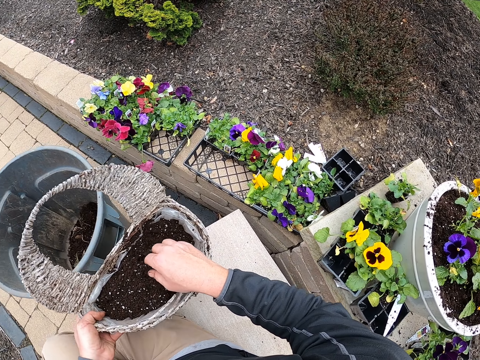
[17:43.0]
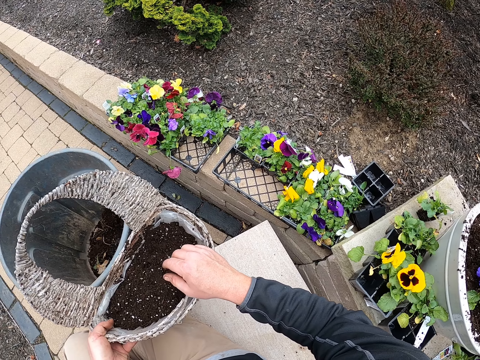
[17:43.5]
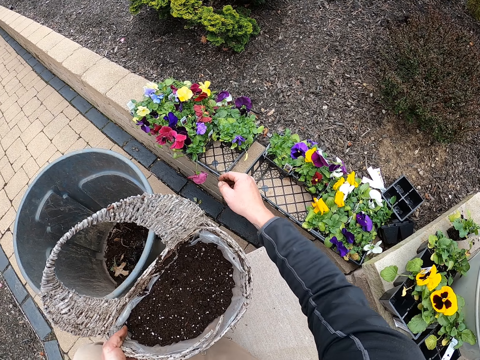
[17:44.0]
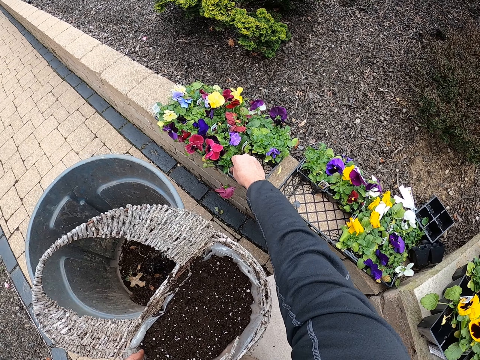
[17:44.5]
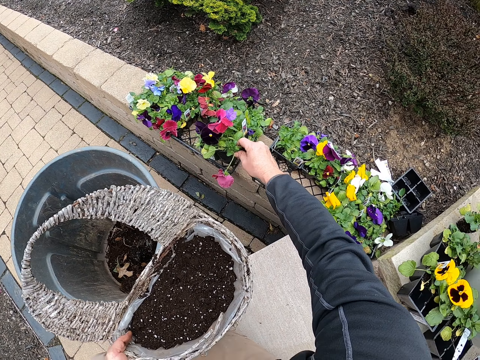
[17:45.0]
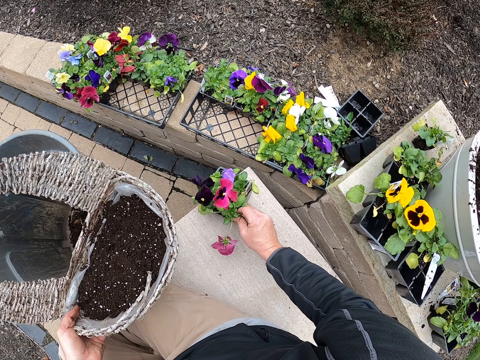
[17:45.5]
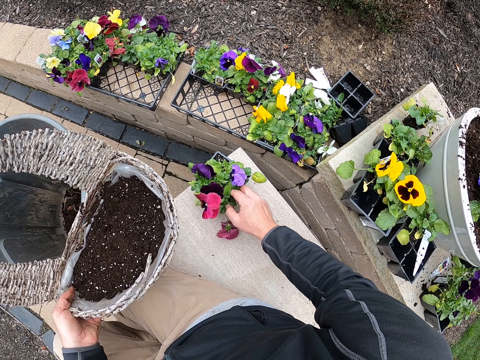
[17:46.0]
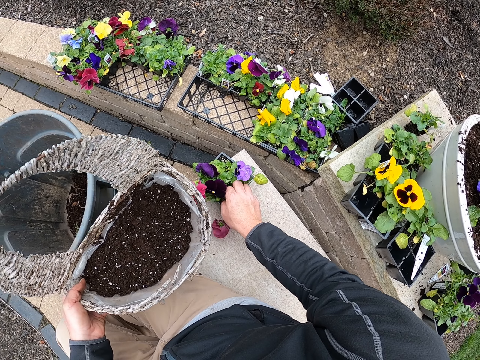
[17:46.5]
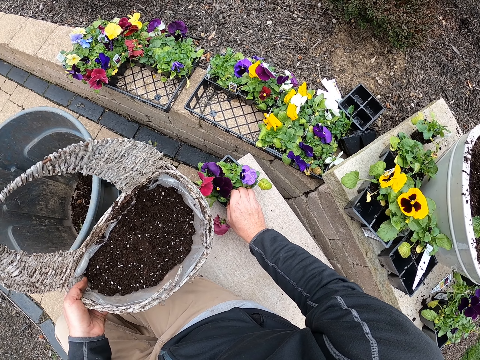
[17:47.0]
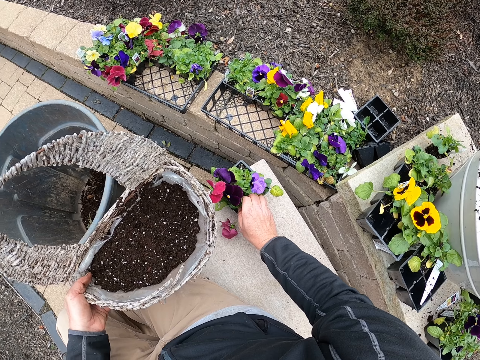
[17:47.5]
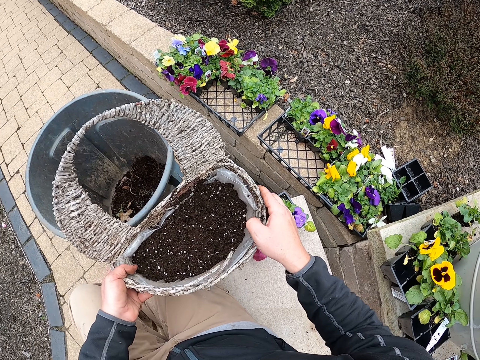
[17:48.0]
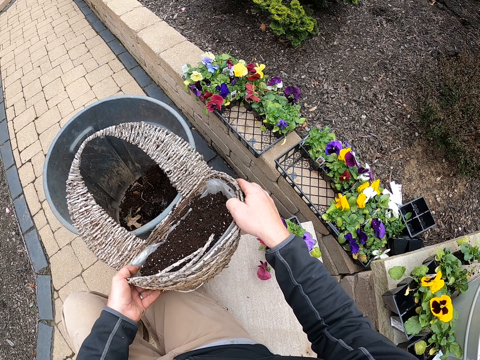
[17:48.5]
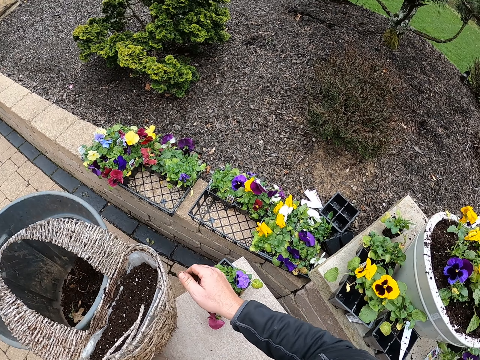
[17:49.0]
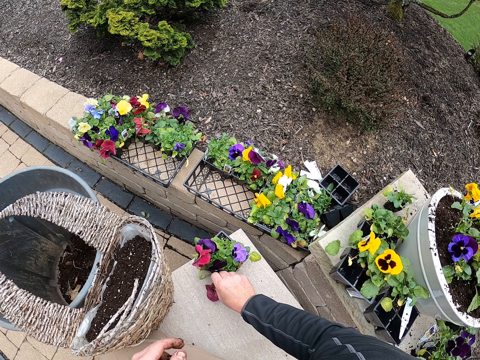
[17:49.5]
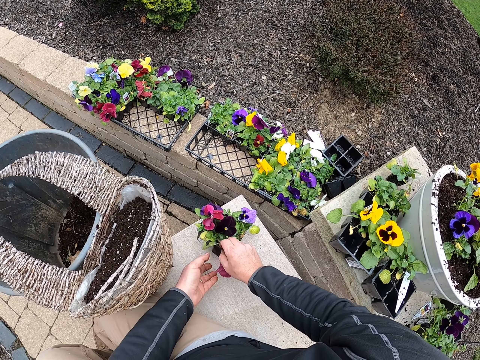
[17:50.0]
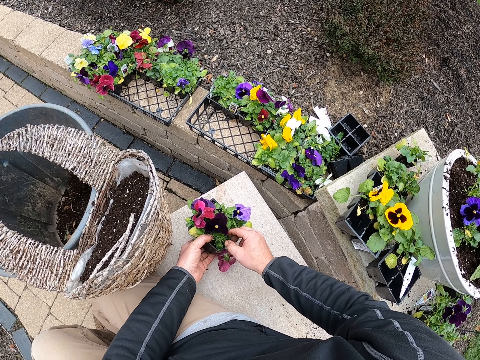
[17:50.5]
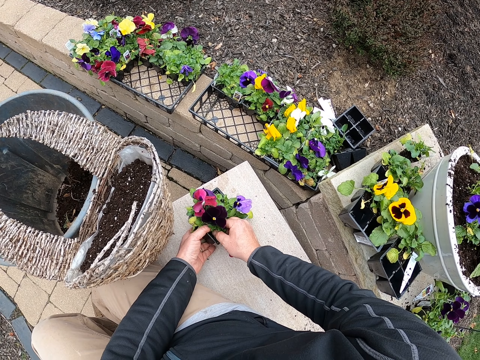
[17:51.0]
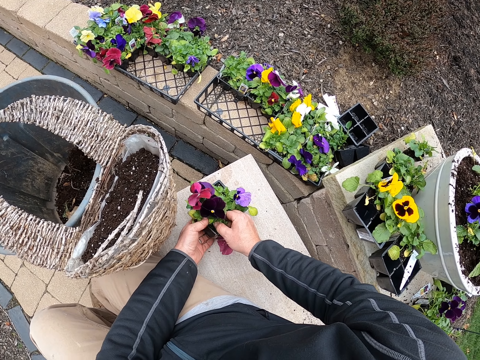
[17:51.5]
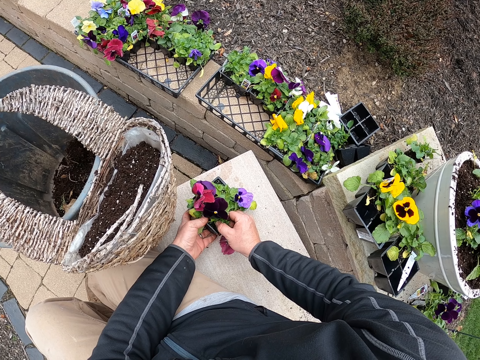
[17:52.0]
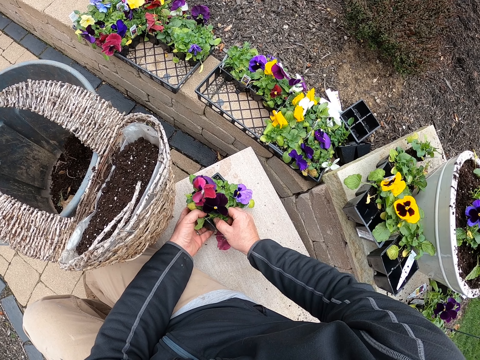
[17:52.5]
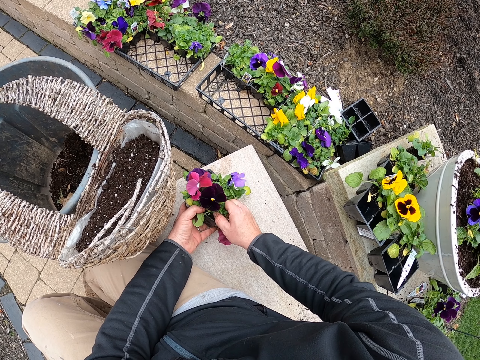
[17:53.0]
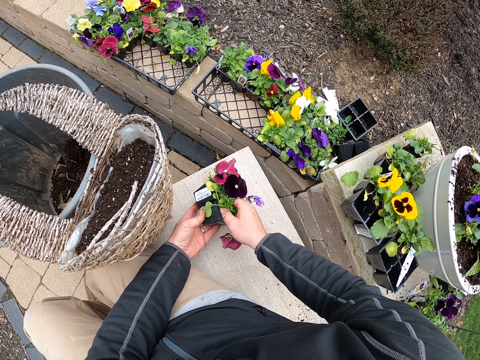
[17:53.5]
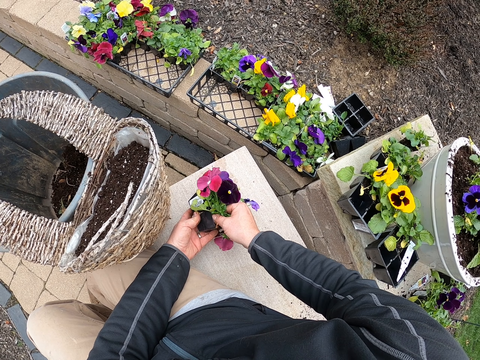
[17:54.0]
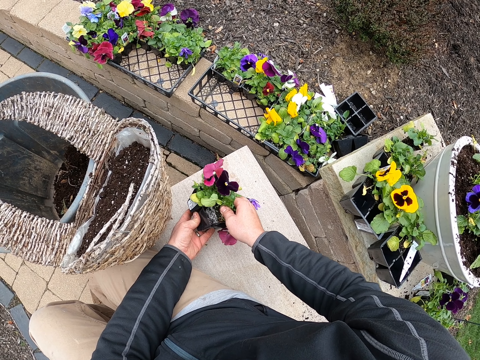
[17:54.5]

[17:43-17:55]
The camera wearer takes the plant container. They pick flowers from the tray. They put the flower on the floor. They put the plant container down. They pick the plant. They put the flower bag on the floor. They take the container. They pick the flower from the container.

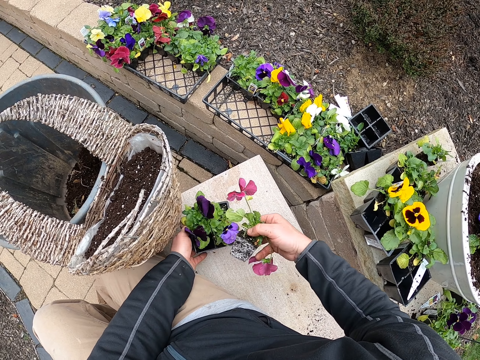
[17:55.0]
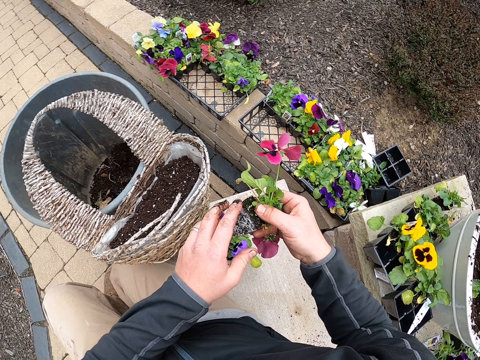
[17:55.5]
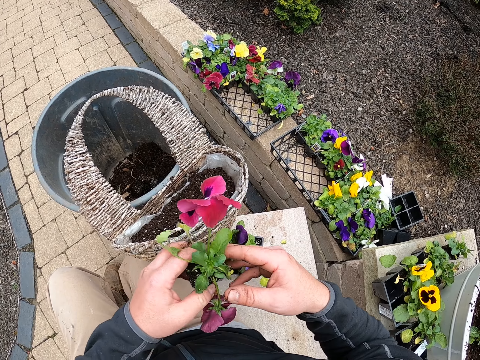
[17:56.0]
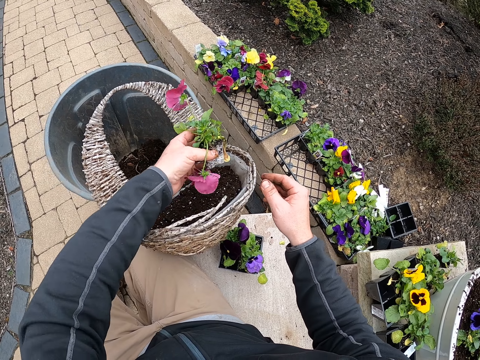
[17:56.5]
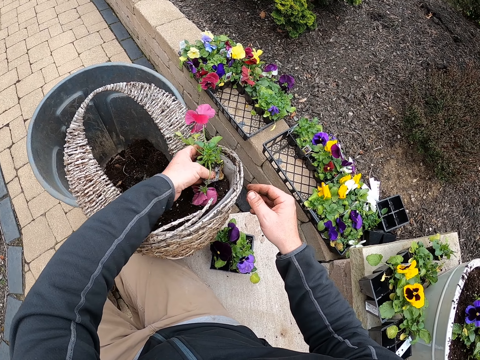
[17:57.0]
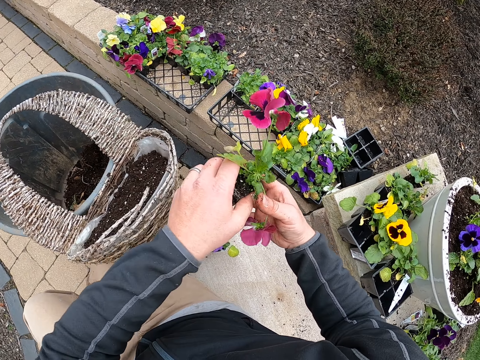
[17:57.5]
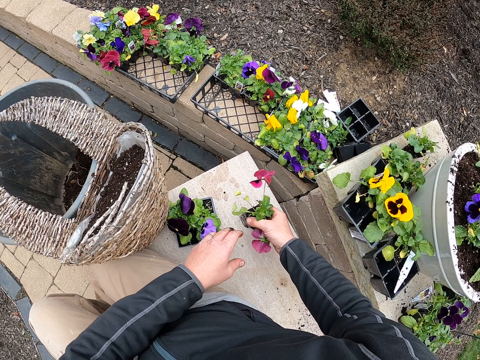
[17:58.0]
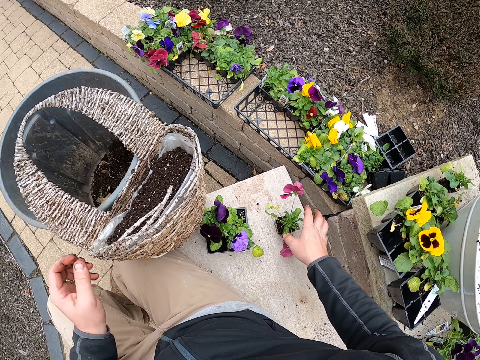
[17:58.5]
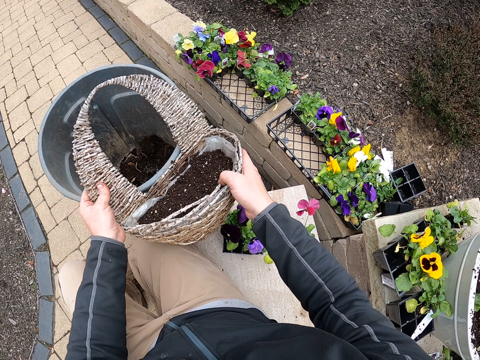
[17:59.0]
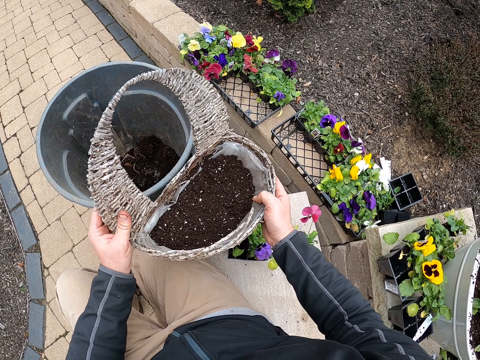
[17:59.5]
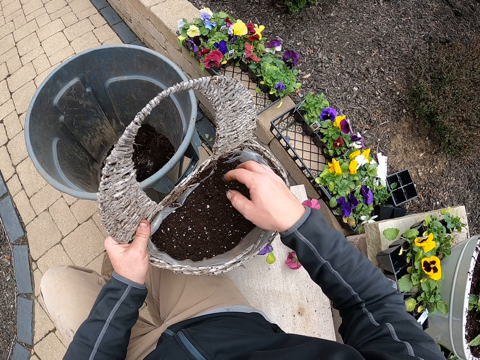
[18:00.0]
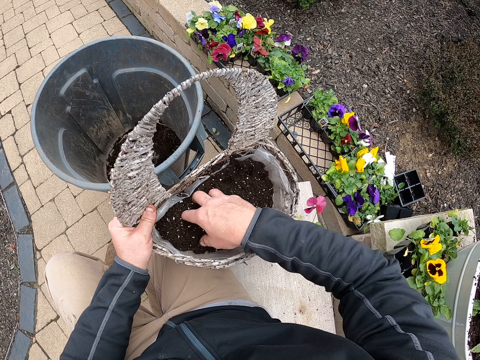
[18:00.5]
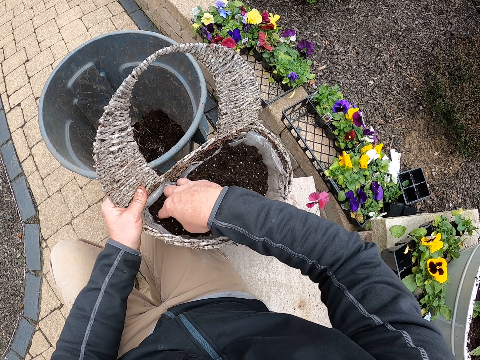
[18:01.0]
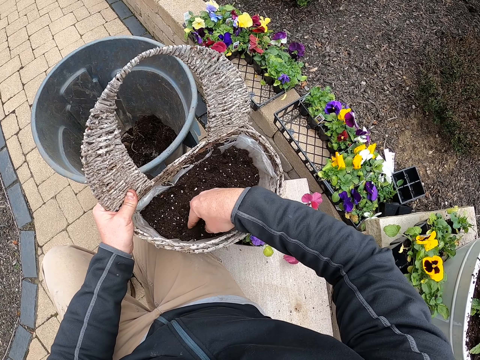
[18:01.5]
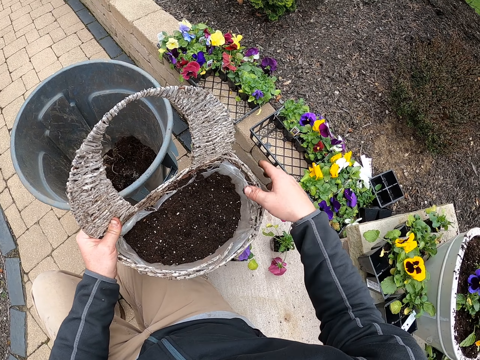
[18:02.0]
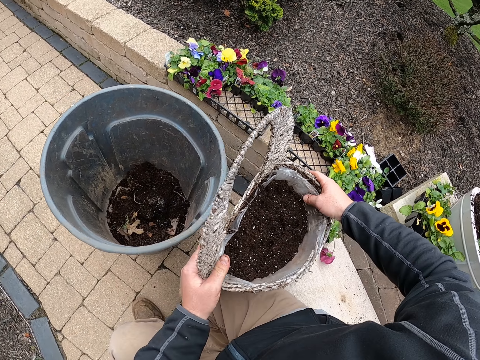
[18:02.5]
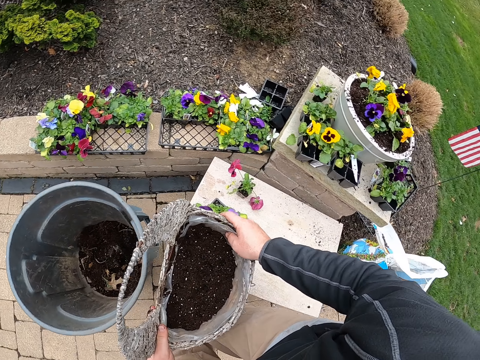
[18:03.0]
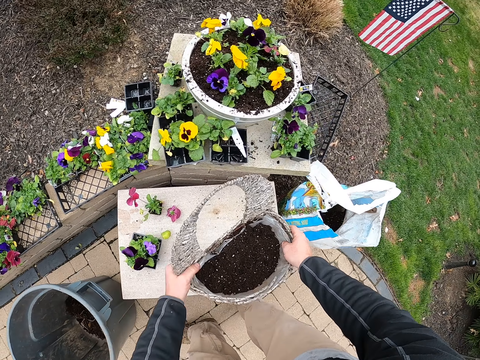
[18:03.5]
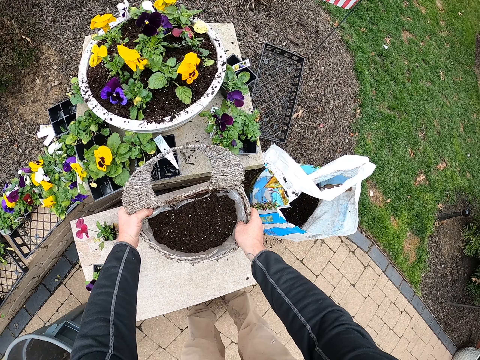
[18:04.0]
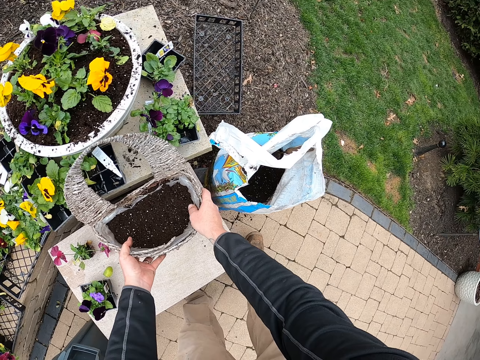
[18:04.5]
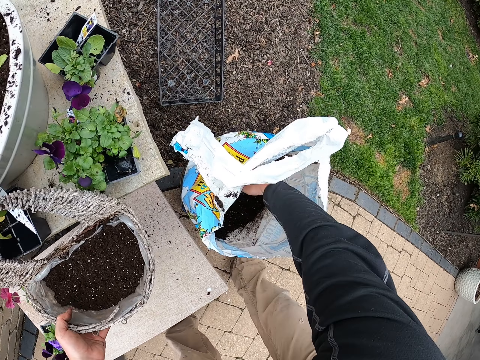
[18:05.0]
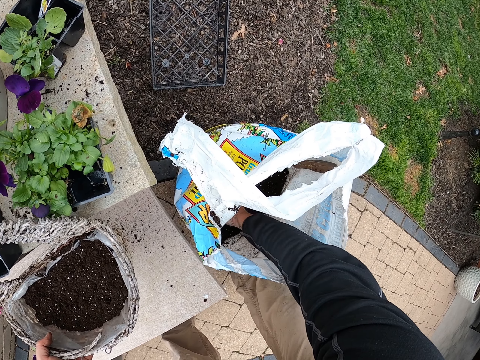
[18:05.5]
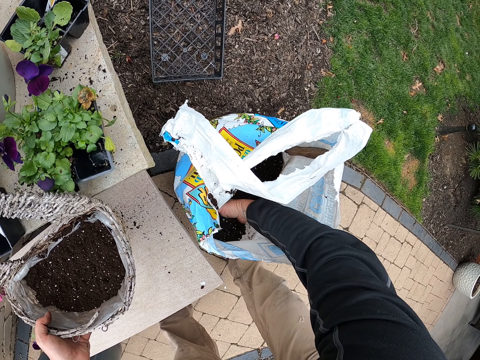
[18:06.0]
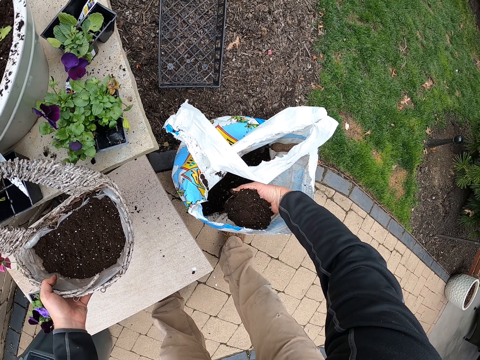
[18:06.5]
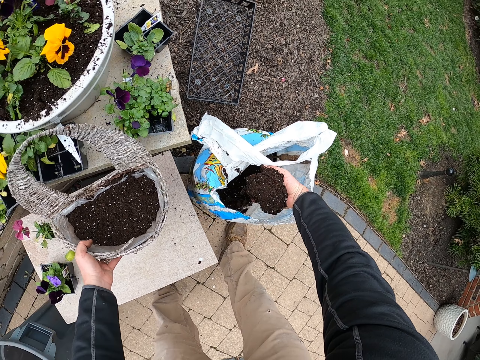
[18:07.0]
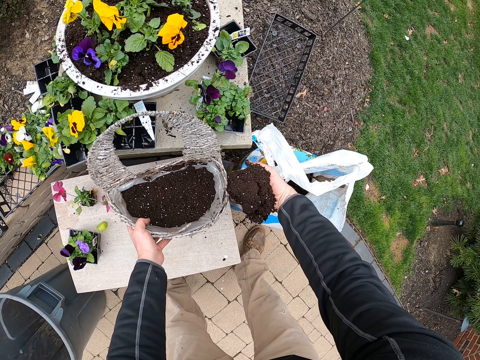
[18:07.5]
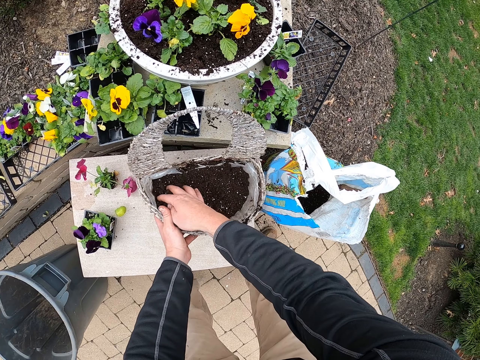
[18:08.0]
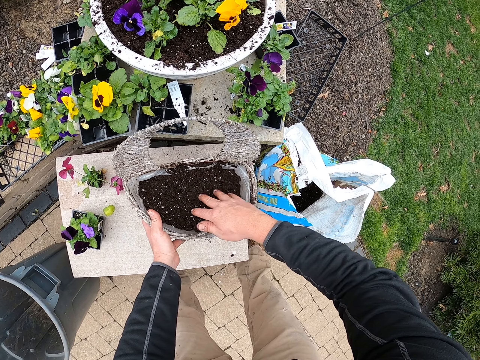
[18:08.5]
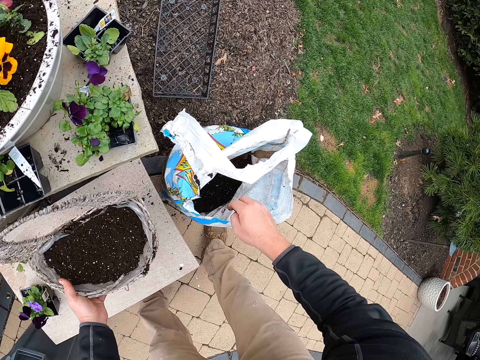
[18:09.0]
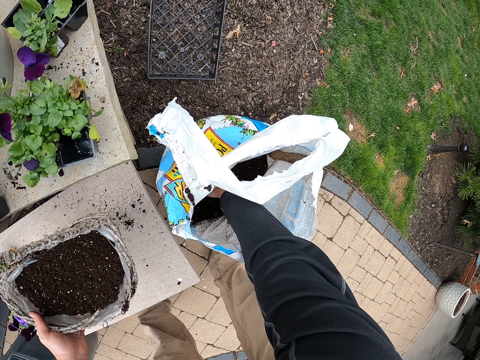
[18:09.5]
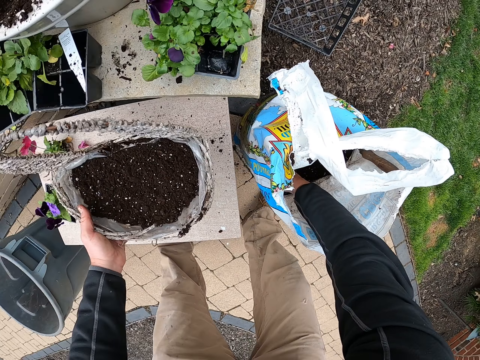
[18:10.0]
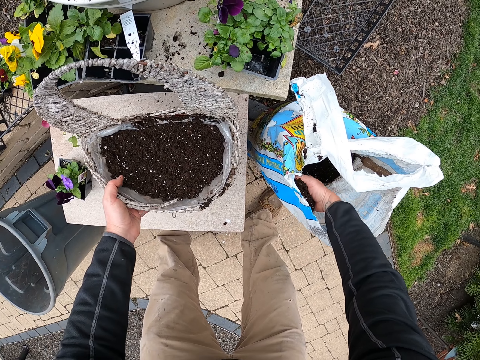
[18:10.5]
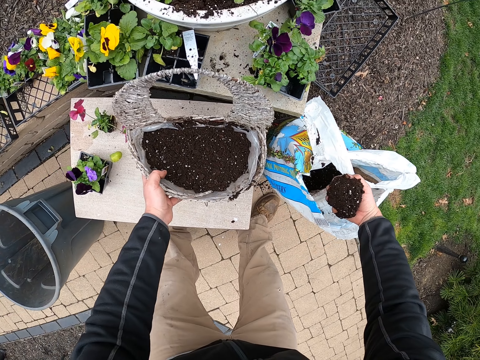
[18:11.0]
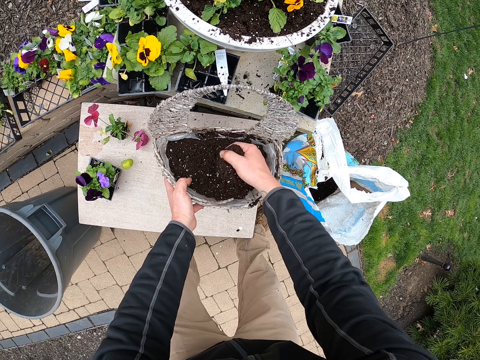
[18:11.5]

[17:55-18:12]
The camera wearer puts the flowers in the flower bag or bucket. They remove the flower from the flower bag. They put the bucket down, and hold the bucket. They touch the manure or soil. They put the bucket down. They add the manure in the flower bag. They fetch the soil. They spread the soil, and fetch the soil.
